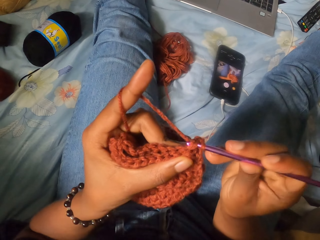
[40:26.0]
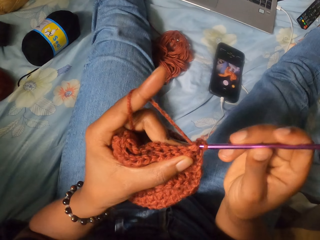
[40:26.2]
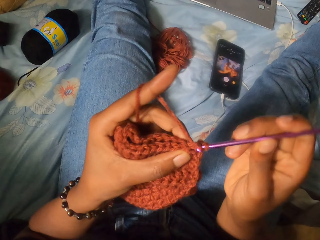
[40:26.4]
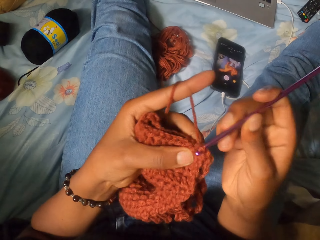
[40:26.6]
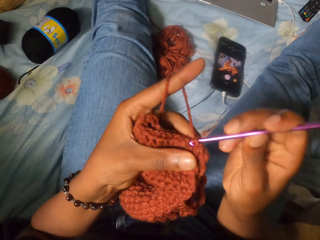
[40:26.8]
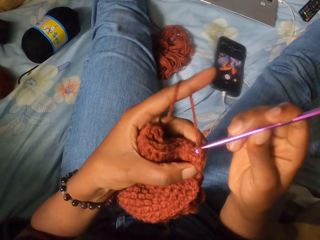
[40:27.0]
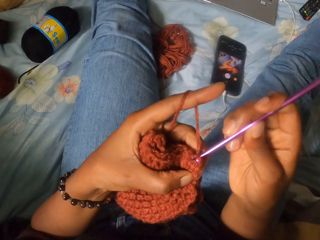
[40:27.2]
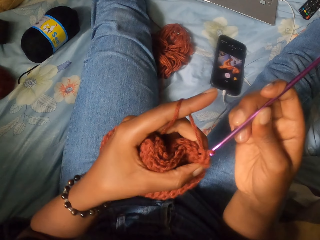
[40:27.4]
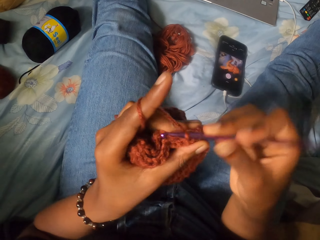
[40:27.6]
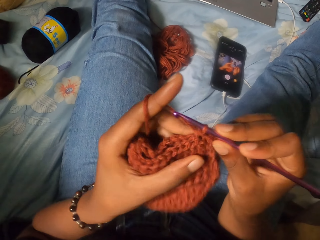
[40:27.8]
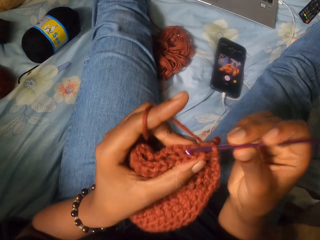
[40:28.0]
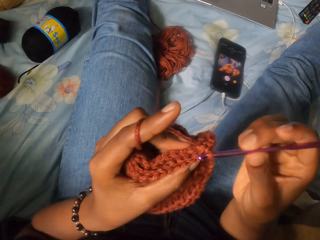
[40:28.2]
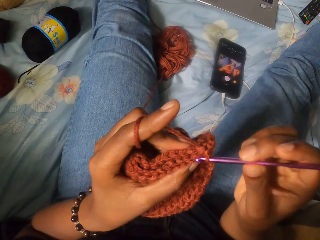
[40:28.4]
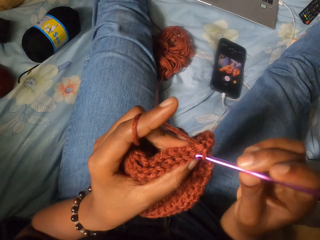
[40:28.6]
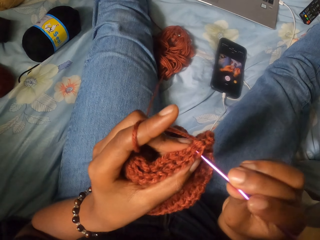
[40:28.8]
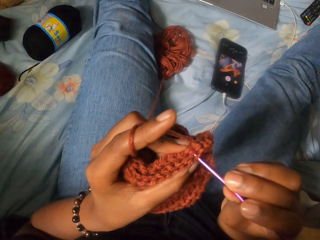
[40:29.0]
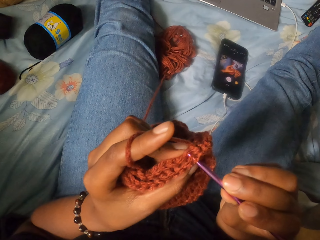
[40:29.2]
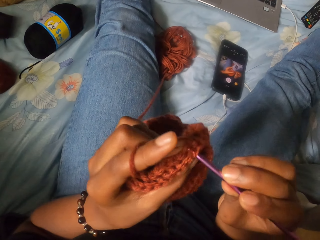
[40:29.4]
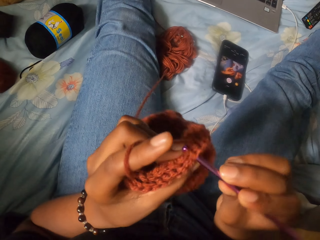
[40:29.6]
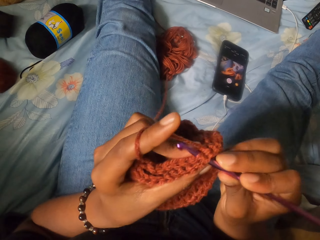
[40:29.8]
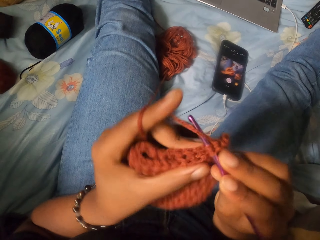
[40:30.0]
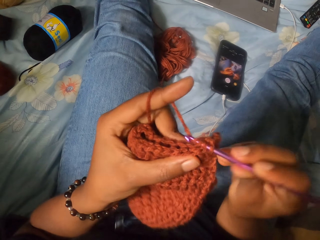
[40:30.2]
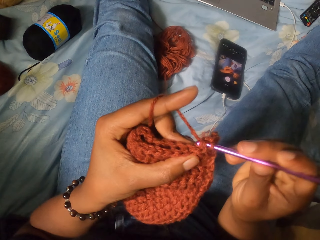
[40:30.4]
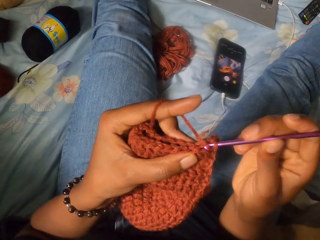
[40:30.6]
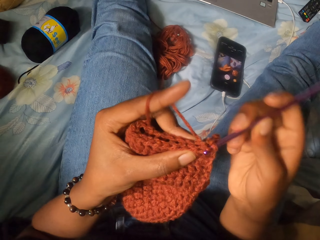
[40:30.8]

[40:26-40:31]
The camera wearer crochets the yarn craft with the spun thread and crochet hook in her right hand.

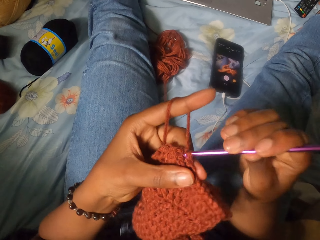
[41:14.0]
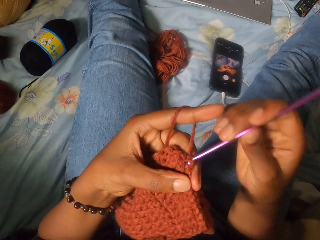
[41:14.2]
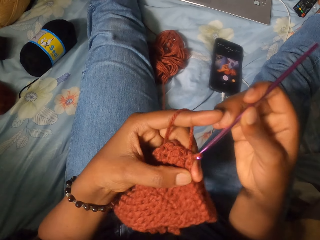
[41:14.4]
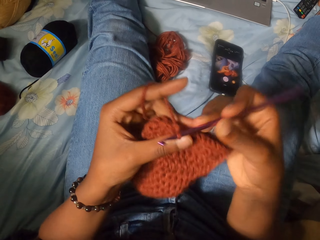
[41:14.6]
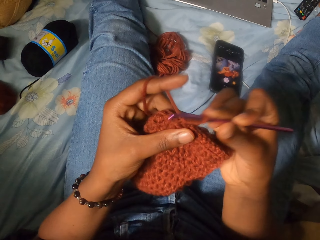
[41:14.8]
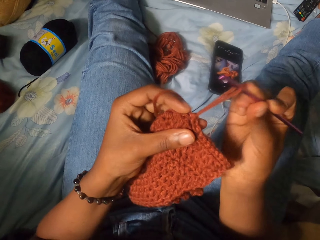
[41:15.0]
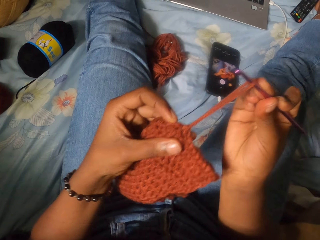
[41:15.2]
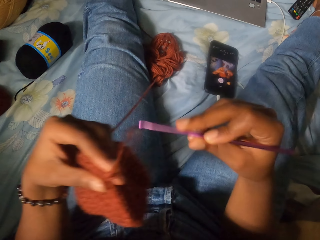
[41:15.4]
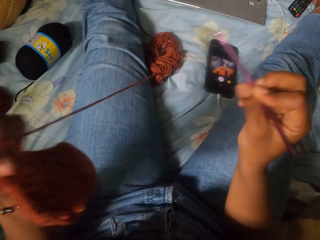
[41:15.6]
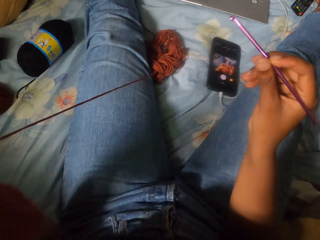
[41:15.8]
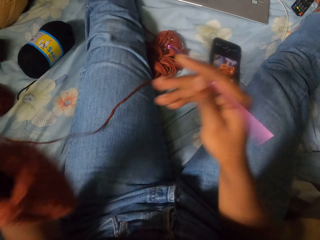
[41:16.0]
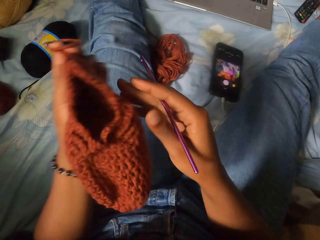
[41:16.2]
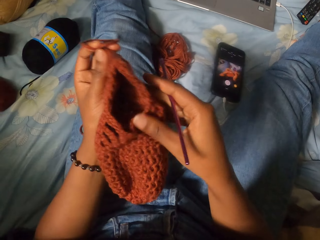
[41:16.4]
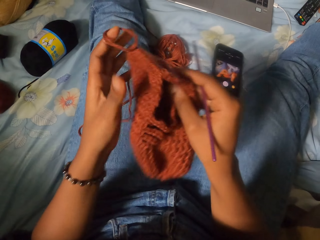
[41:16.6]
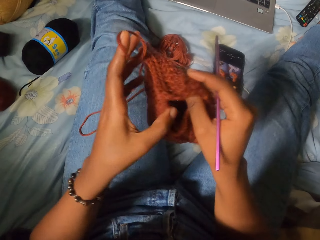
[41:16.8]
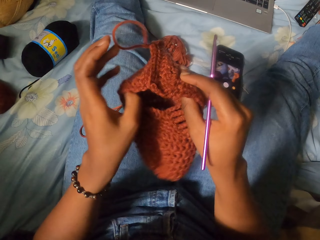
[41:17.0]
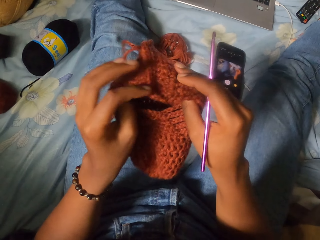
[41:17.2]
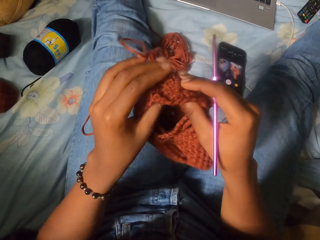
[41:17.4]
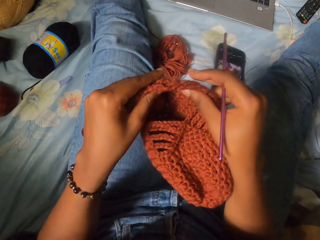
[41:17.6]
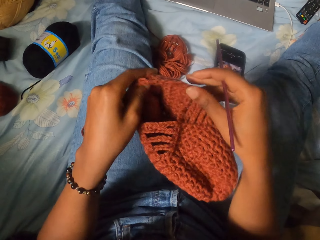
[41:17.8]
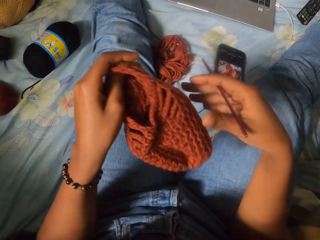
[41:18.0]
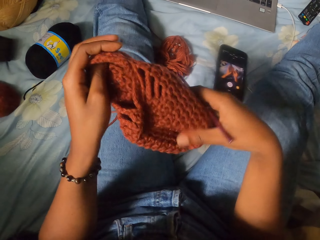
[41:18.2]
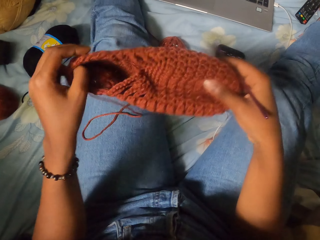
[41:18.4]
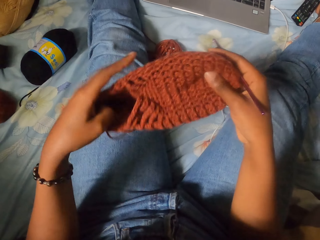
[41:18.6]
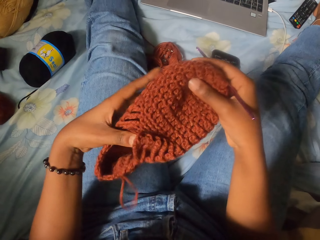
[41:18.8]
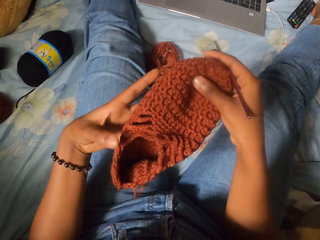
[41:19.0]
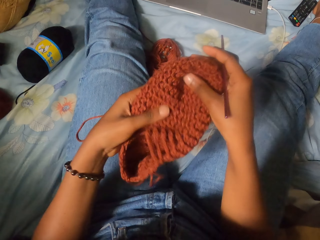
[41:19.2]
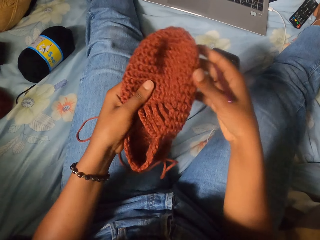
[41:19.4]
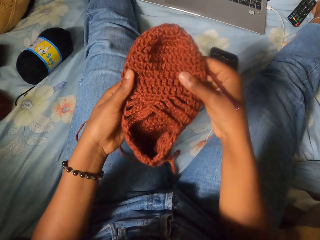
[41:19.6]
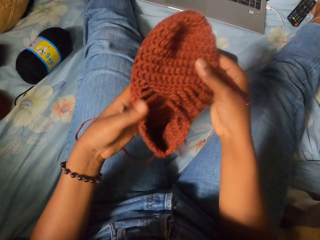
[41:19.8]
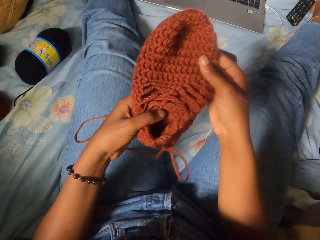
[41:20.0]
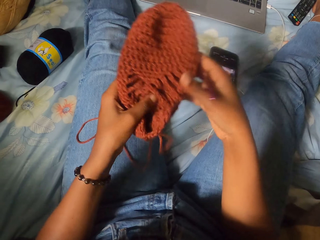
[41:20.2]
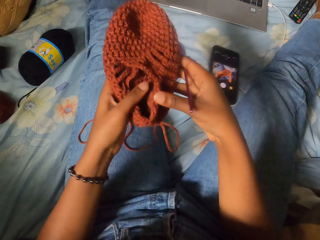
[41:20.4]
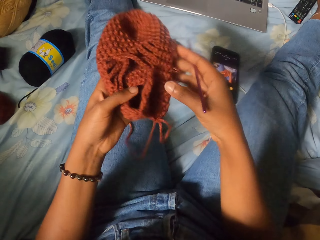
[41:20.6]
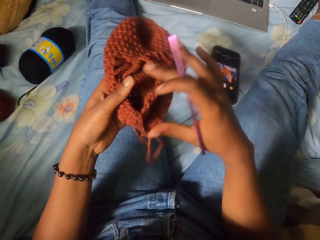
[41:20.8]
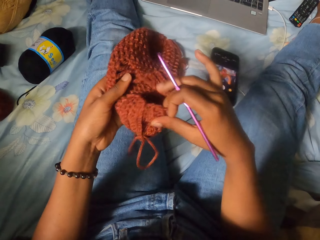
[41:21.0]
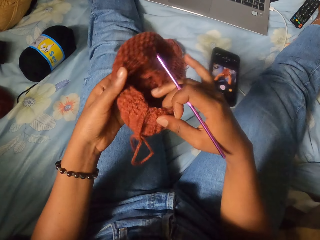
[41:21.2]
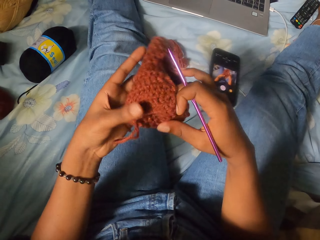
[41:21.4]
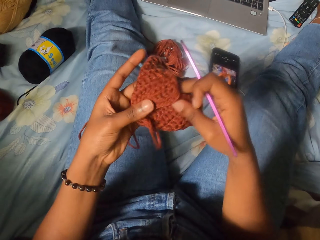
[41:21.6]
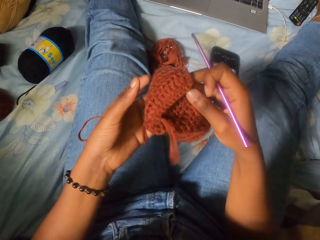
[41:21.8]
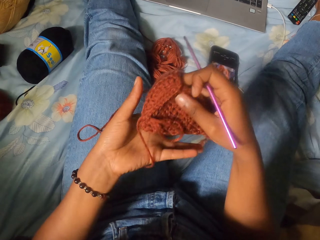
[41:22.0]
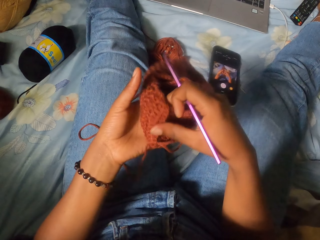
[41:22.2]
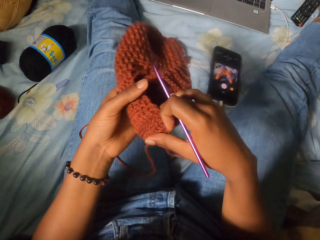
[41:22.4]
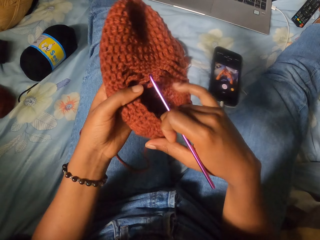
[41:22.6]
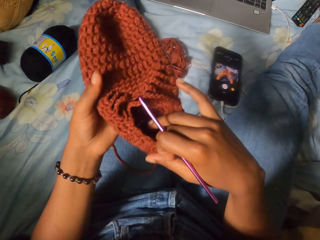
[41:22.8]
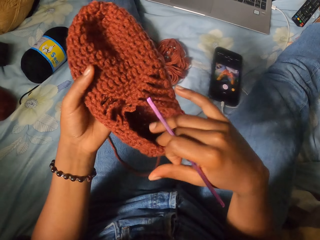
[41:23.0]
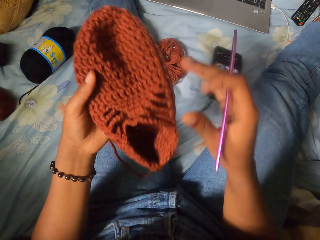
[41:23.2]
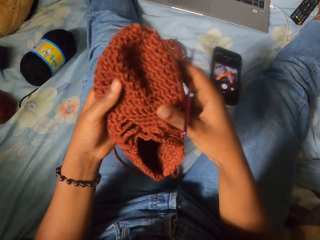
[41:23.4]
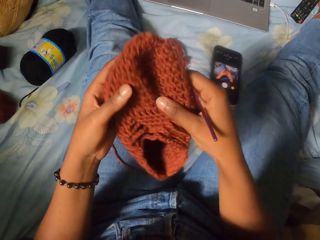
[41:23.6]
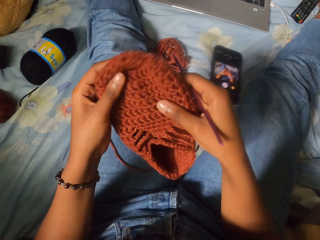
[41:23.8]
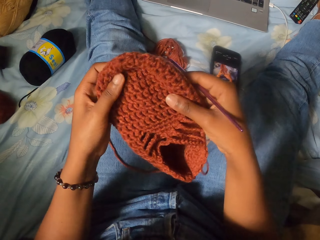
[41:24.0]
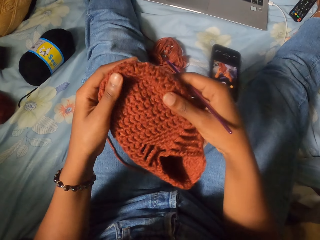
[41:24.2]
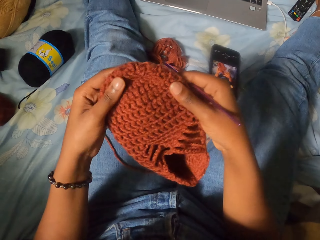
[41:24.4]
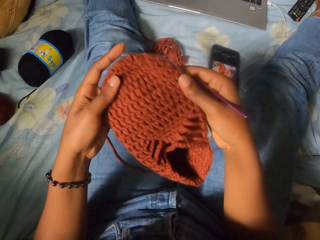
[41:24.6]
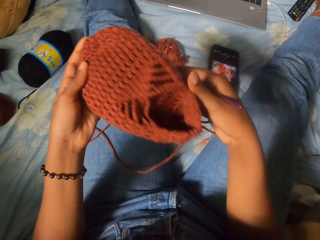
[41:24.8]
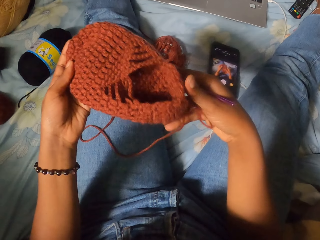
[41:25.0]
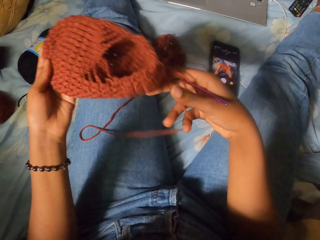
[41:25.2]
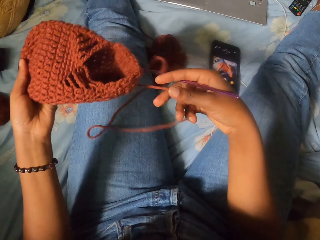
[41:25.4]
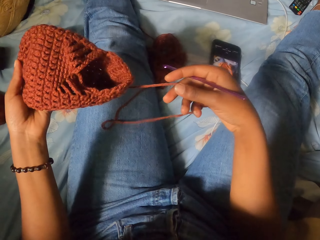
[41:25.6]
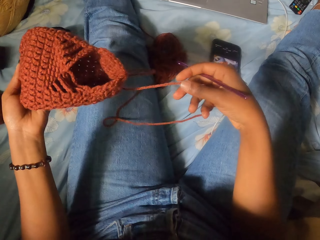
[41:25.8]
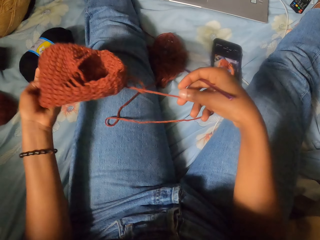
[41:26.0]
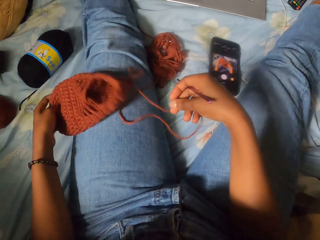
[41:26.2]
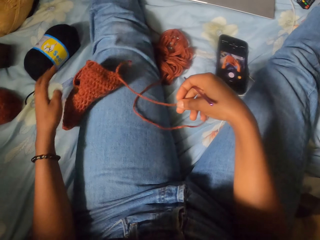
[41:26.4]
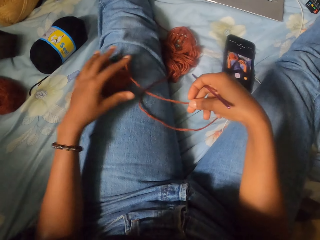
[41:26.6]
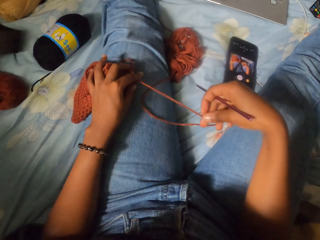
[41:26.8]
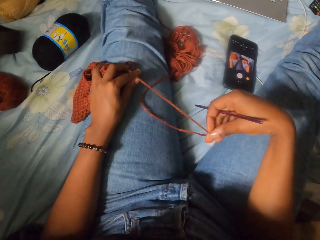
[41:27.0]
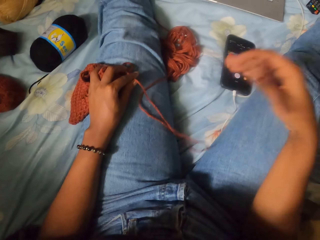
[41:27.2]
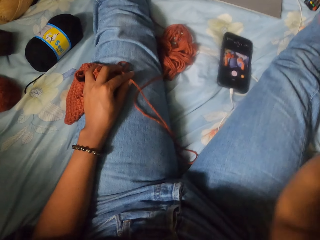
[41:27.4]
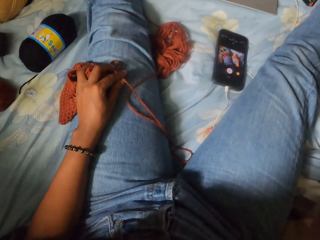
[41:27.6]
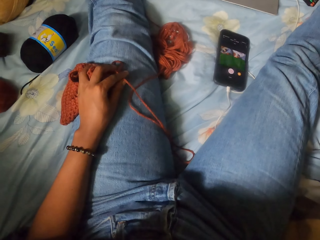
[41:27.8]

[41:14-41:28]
The camera wearer stretches the string and unhooks the crochet. She inspects the yarn craft with both hands. She pulls the yarn with her right hand. She places the yarn craft on her thigh with her left hand. She holds the yarn craft down on her thigh with her left hand. She raises her right hand.
